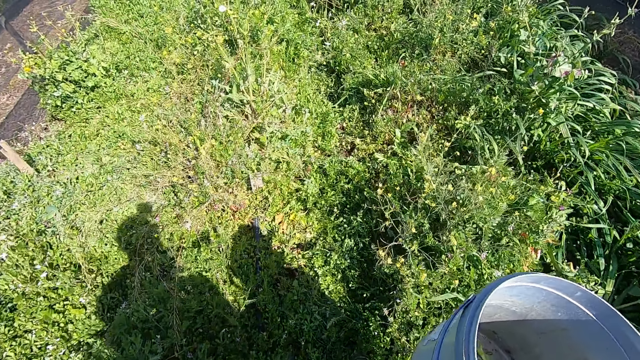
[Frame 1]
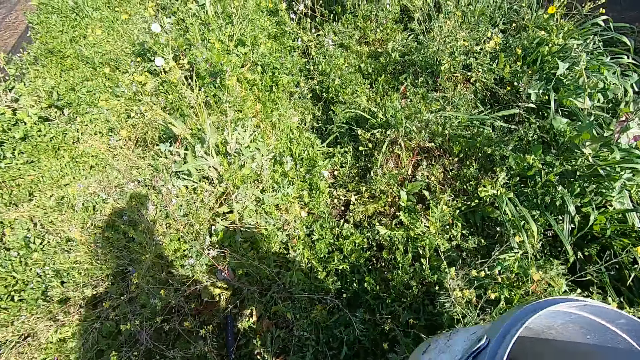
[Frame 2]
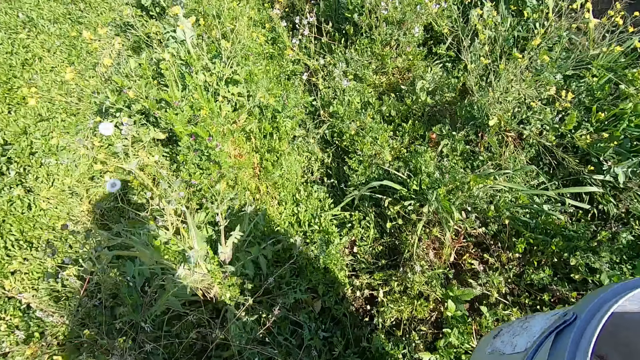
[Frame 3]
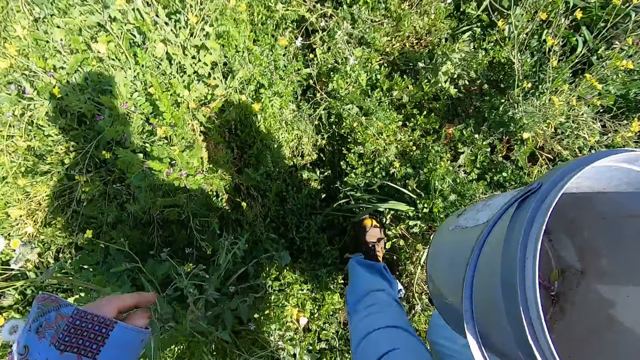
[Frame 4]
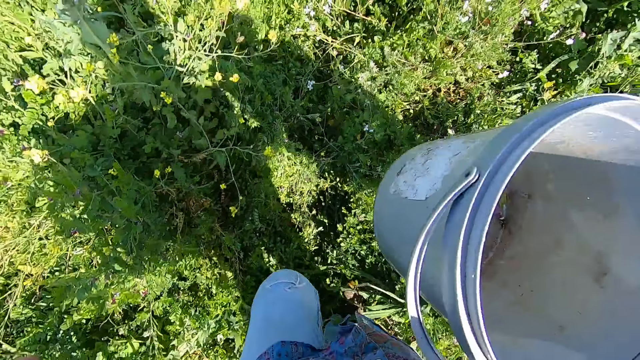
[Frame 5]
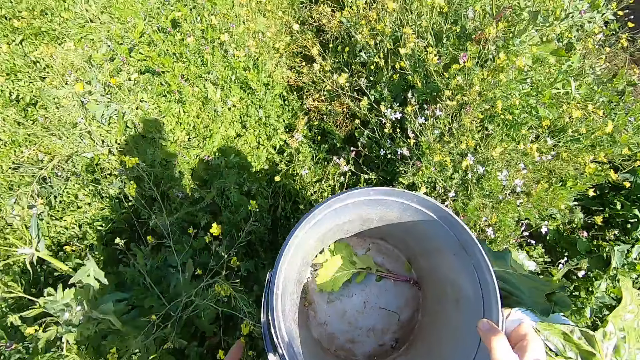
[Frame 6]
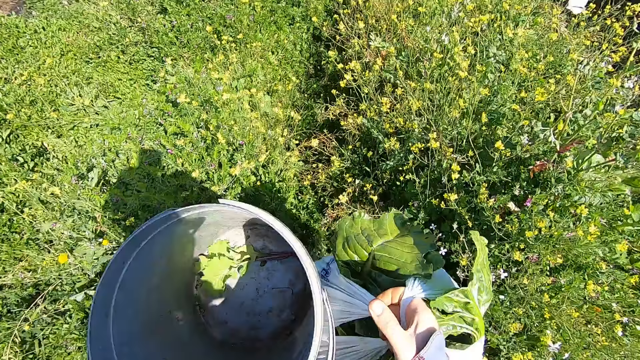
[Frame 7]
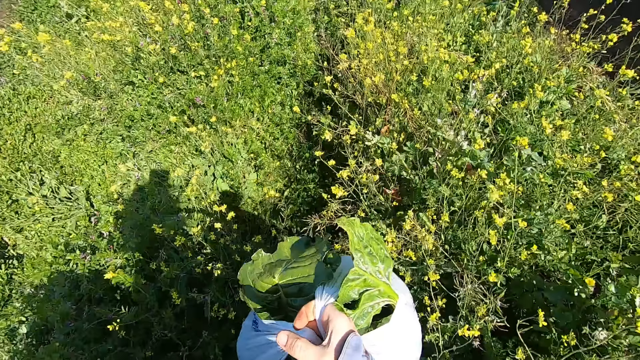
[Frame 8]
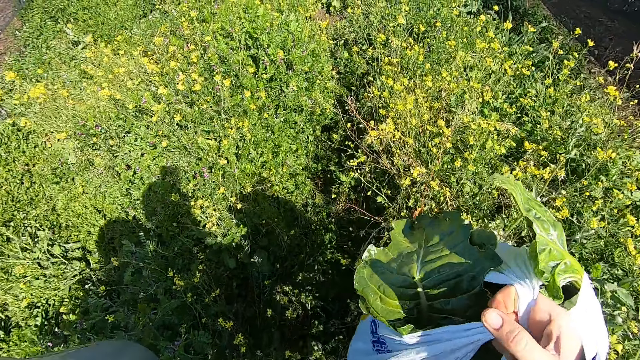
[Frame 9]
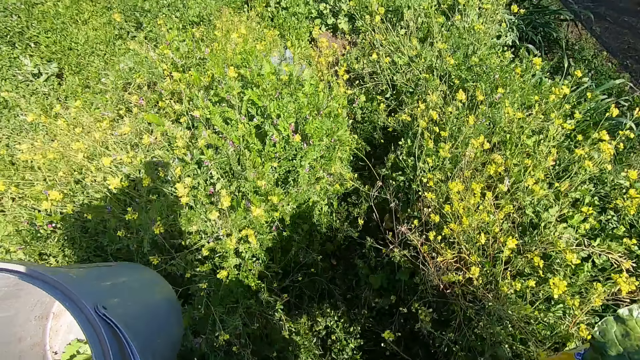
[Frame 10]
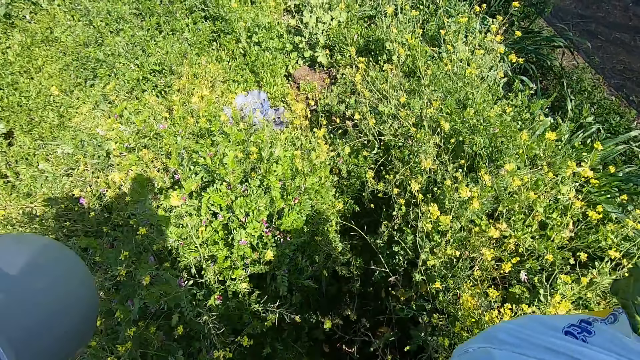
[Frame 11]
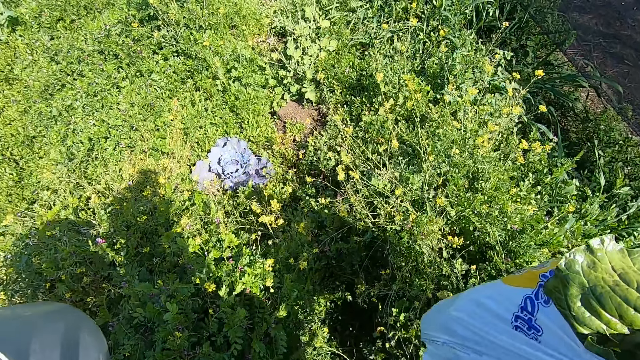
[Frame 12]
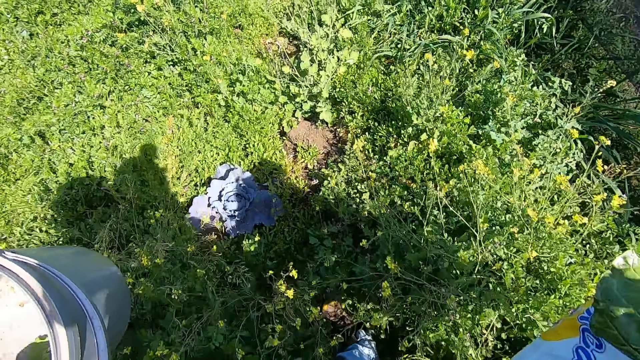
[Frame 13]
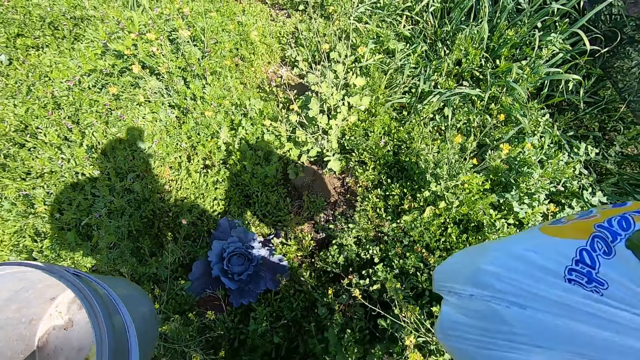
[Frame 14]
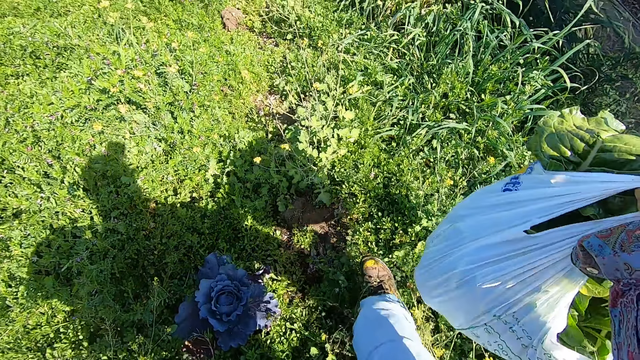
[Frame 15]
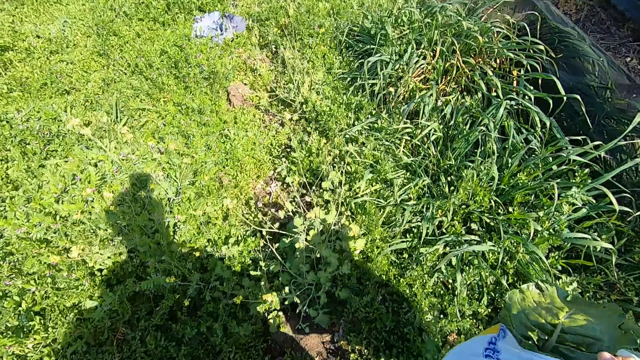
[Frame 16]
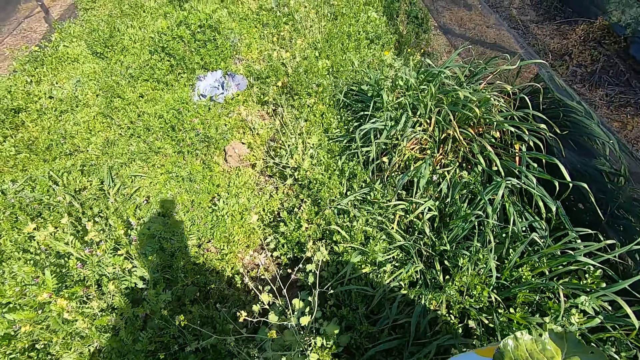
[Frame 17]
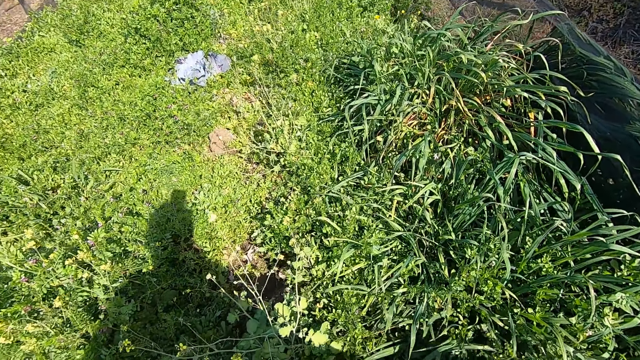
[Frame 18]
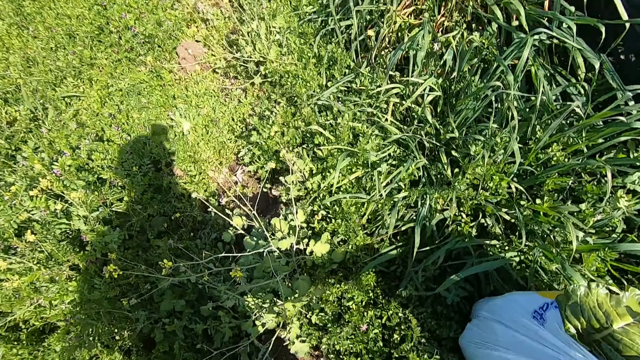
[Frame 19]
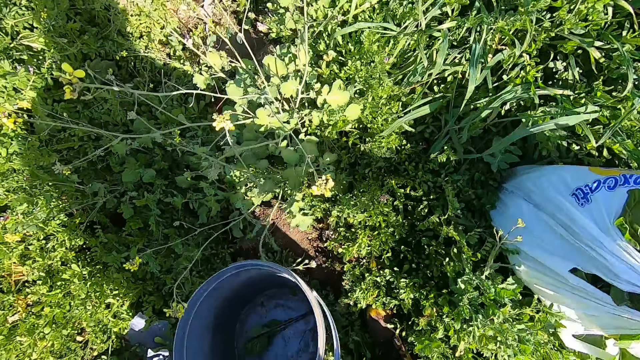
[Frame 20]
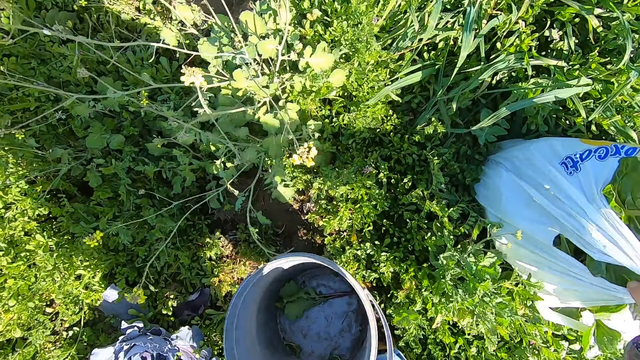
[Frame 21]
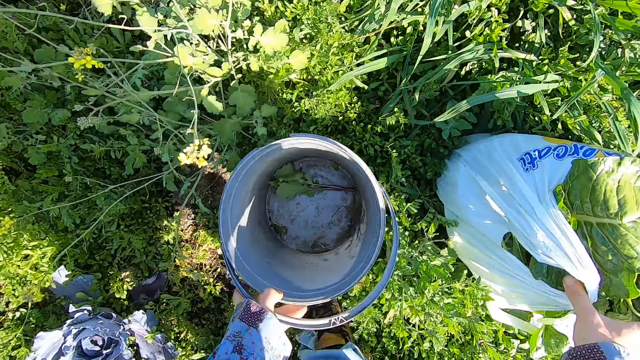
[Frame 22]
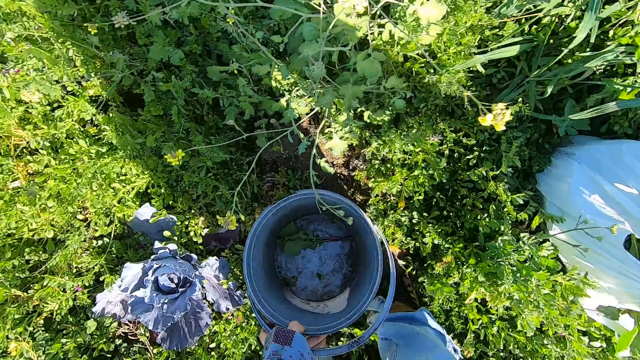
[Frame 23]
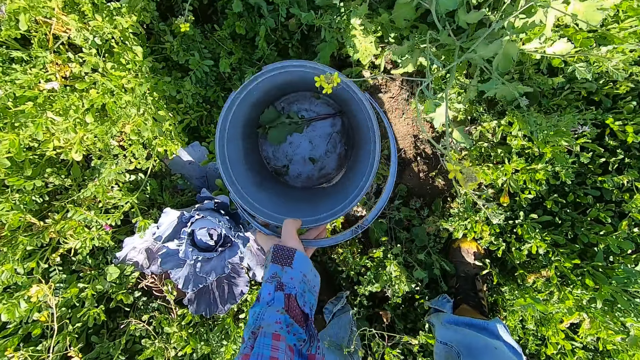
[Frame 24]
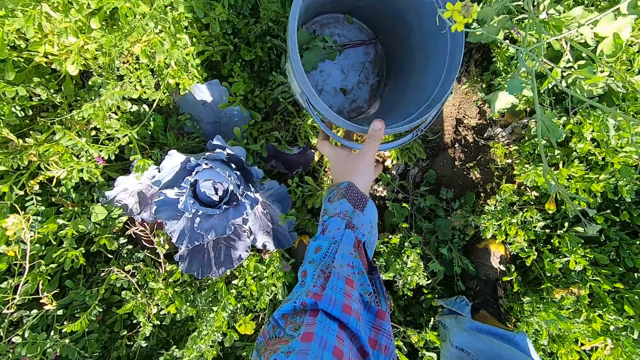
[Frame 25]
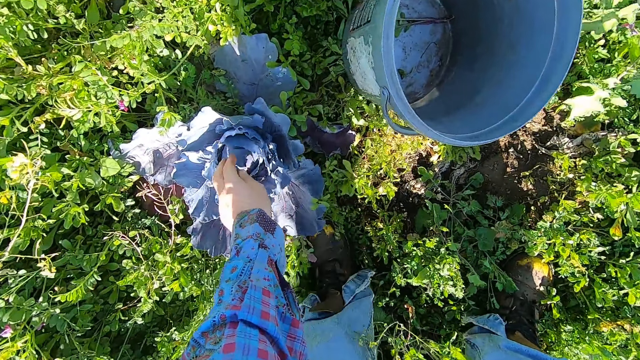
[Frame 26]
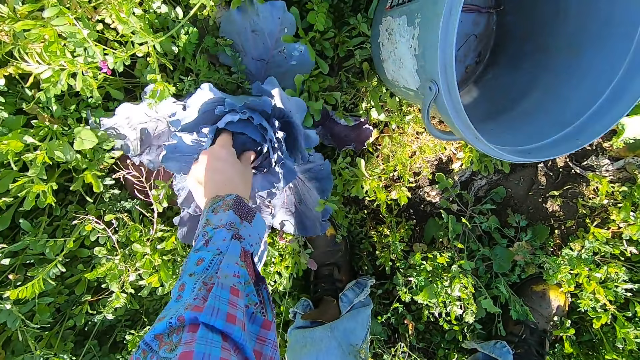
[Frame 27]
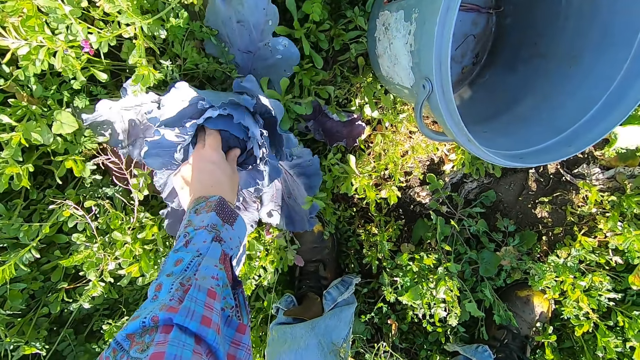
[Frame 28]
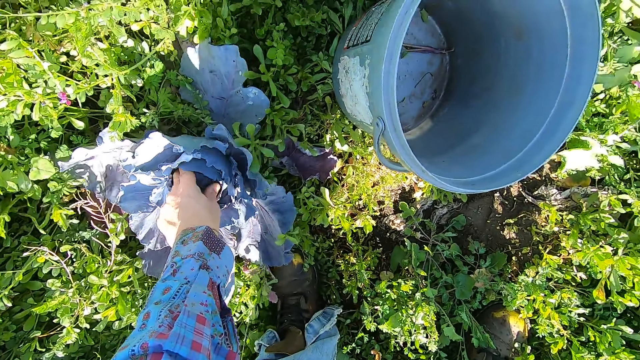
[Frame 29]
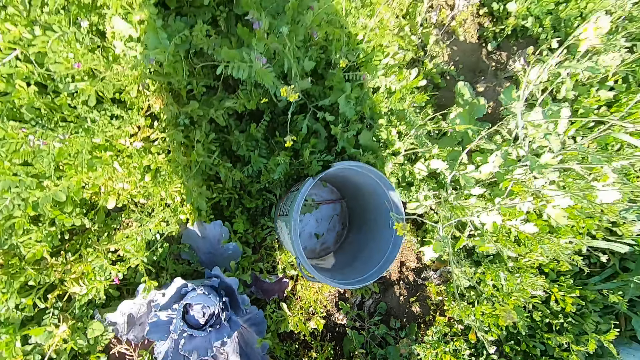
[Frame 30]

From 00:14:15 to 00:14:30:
The camera wearer passes the bucket to his left hand. He drops the polythene bag on the floor. He drops the bucket on the floor. He touches a lettuce plant or cabbage with his left hand. He squeezes the cabbage.

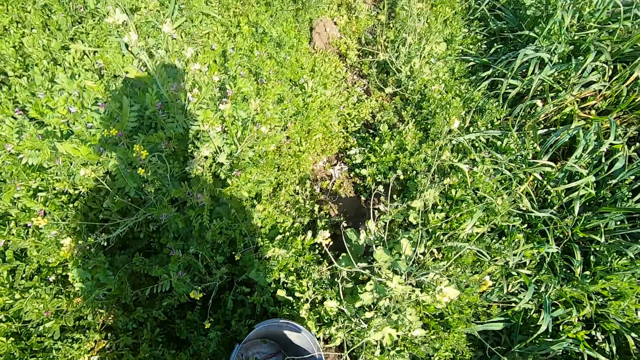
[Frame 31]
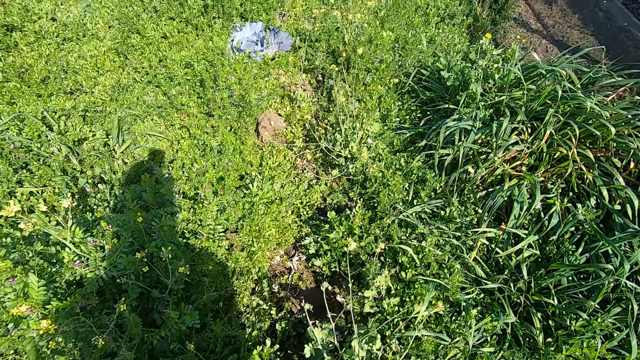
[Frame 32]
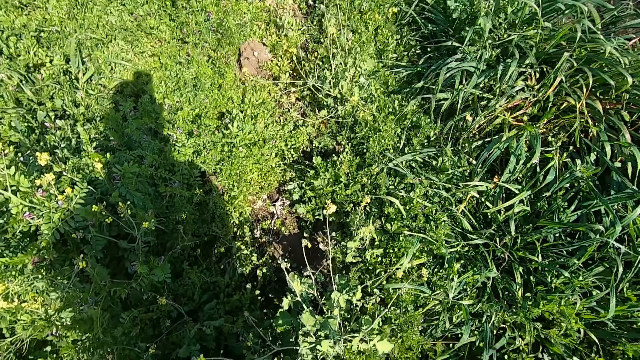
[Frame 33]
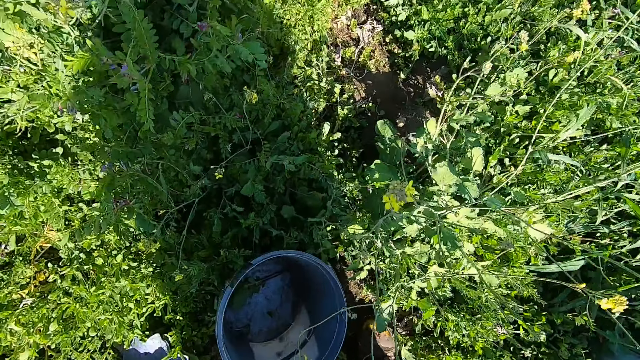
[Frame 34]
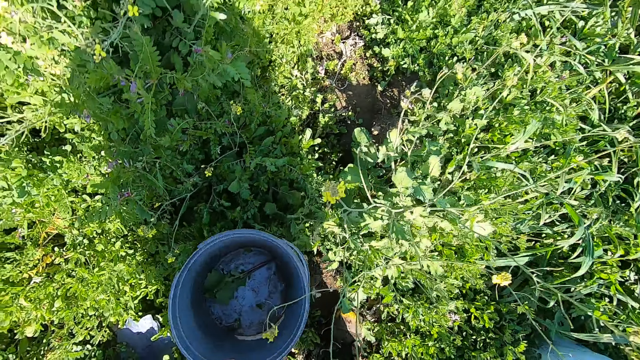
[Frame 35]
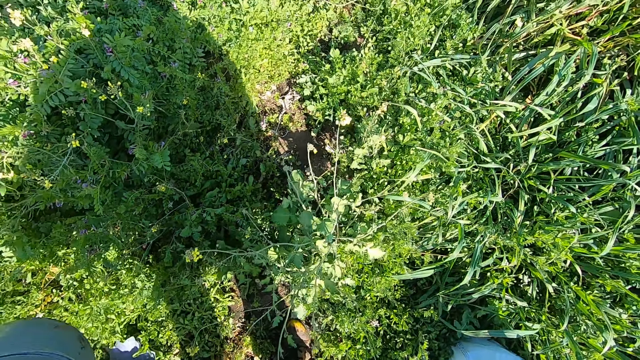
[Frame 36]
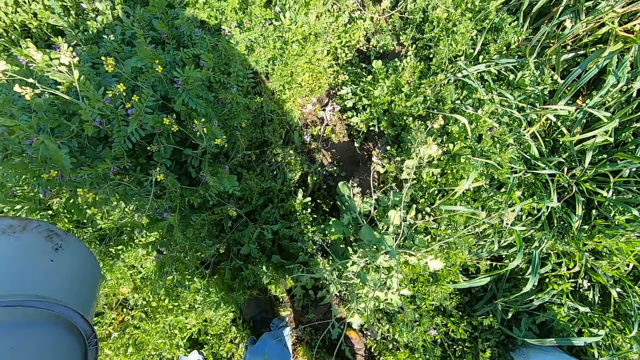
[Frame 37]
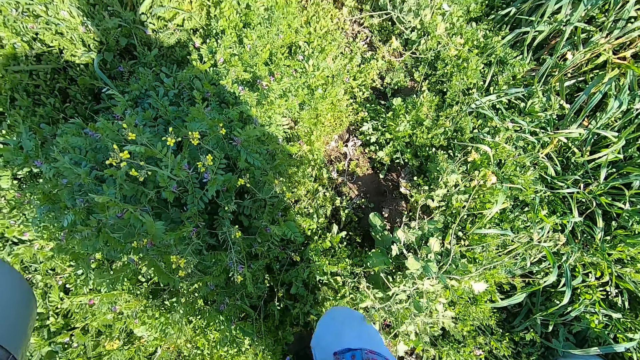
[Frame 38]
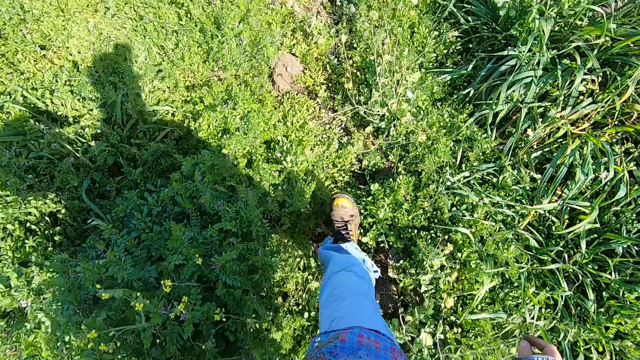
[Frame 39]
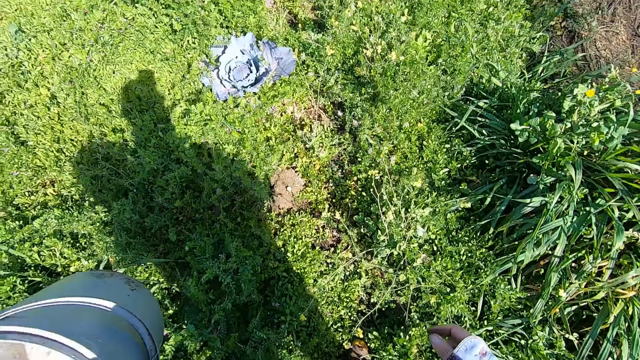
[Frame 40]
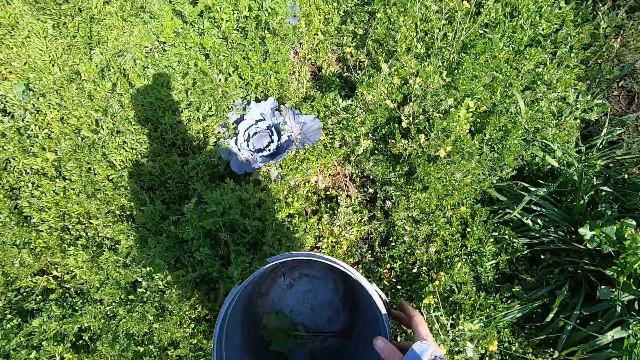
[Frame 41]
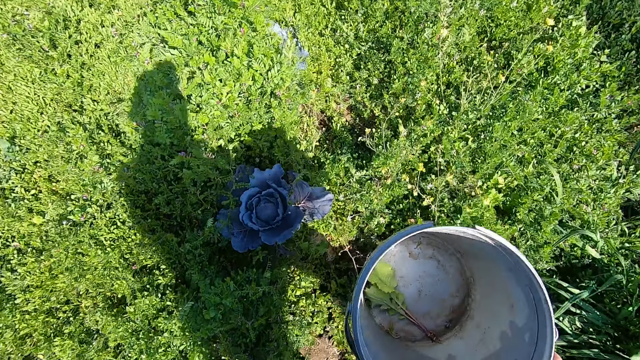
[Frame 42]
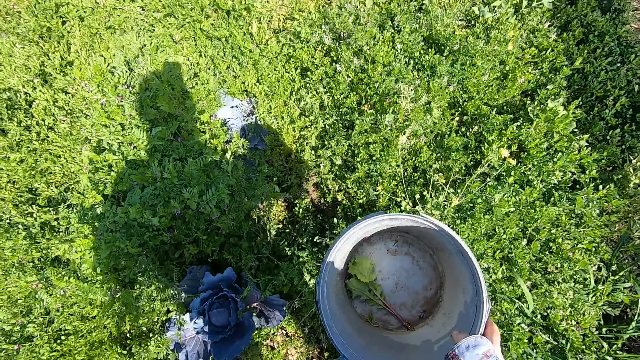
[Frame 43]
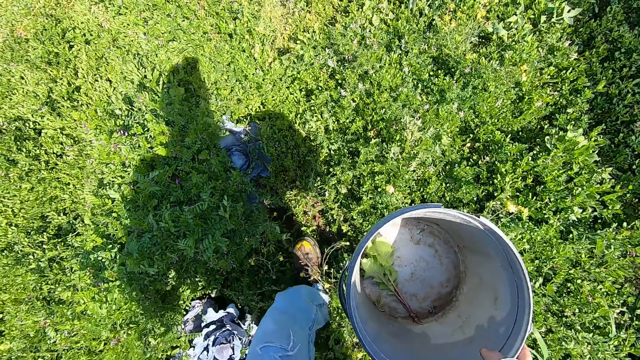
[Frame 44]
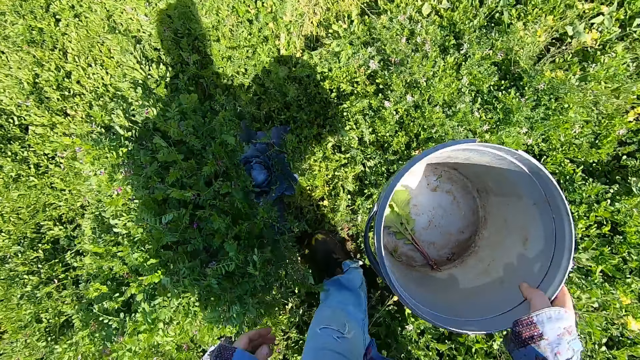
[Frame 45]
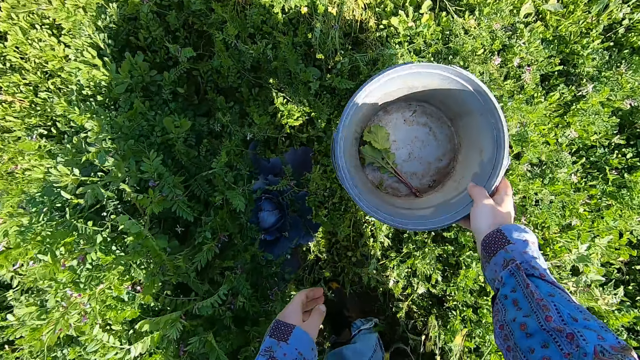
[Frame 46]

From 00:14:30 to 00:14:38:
The camera wearer picks up the bucket with his left hand. He walks at the farm and carries the bag. He passes the bucket to his right hand. He drops the bucket on the floor.
